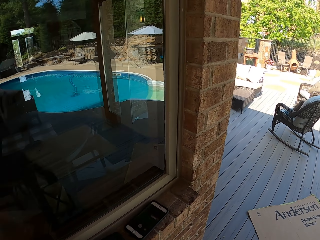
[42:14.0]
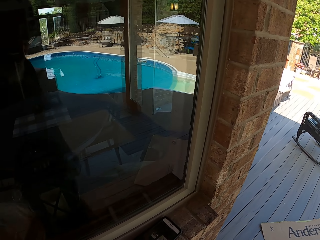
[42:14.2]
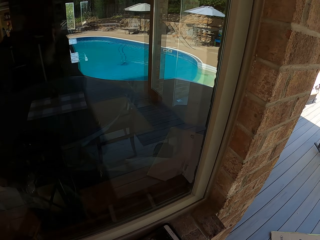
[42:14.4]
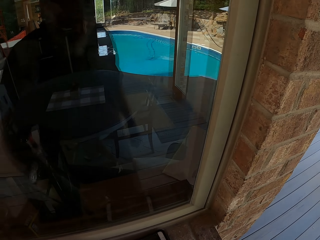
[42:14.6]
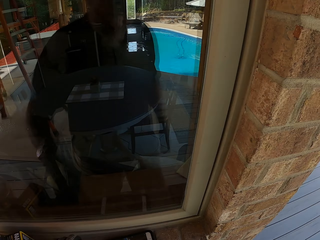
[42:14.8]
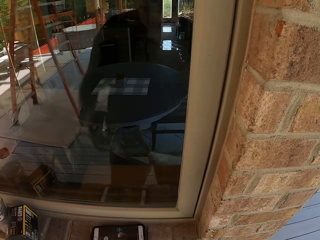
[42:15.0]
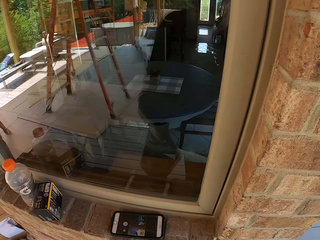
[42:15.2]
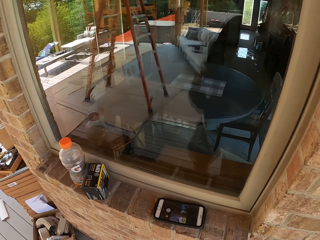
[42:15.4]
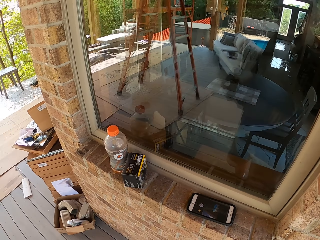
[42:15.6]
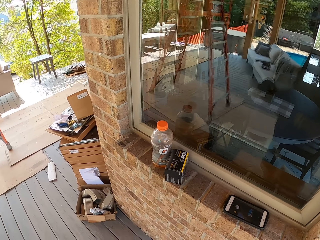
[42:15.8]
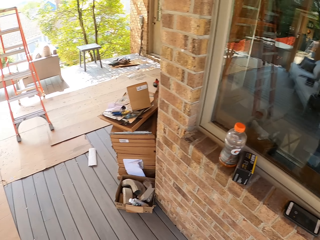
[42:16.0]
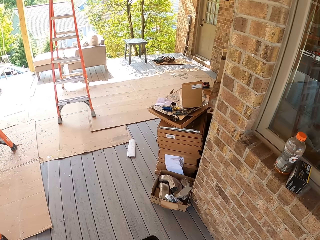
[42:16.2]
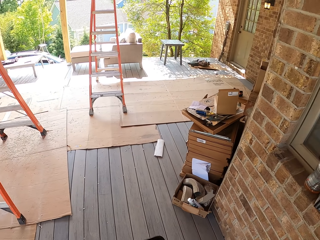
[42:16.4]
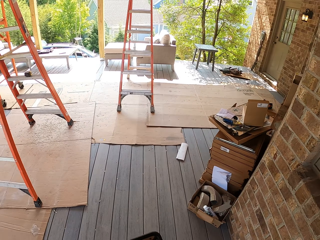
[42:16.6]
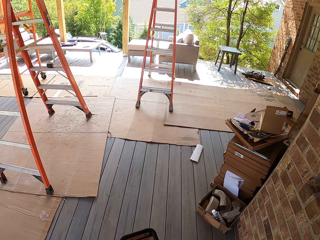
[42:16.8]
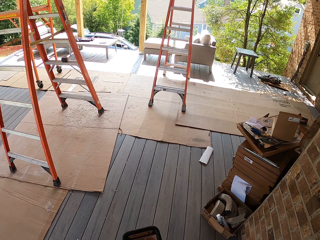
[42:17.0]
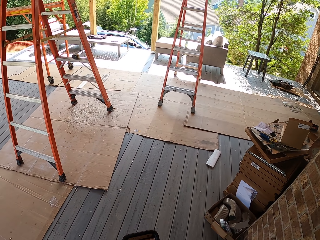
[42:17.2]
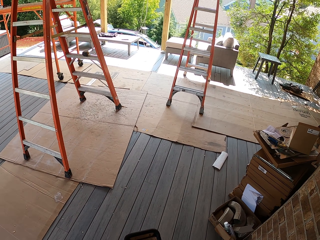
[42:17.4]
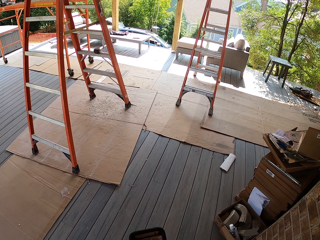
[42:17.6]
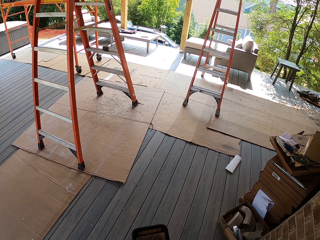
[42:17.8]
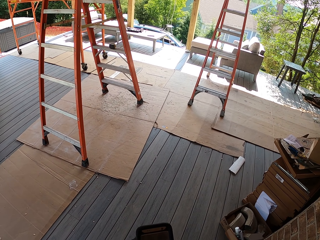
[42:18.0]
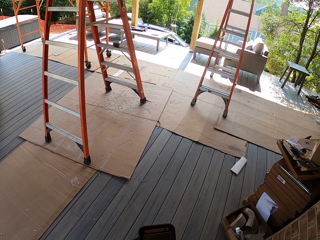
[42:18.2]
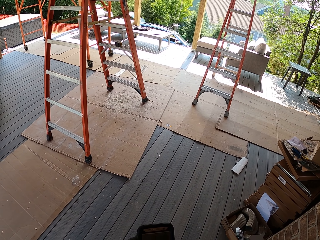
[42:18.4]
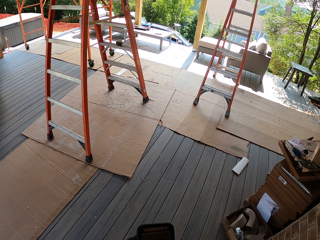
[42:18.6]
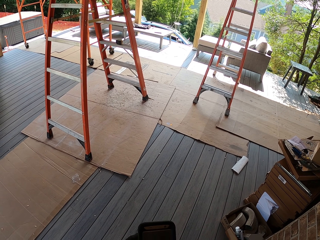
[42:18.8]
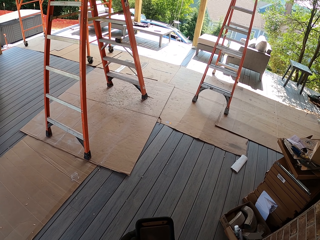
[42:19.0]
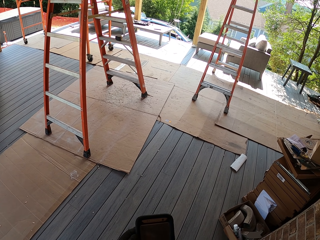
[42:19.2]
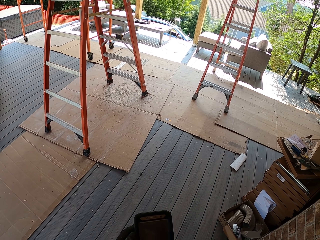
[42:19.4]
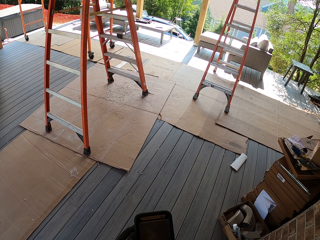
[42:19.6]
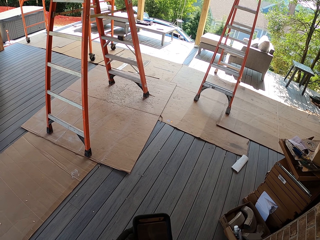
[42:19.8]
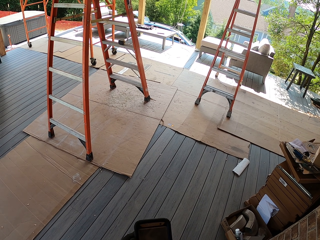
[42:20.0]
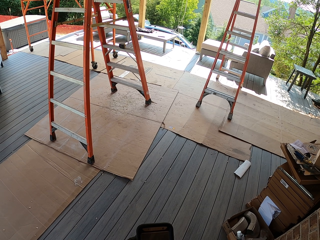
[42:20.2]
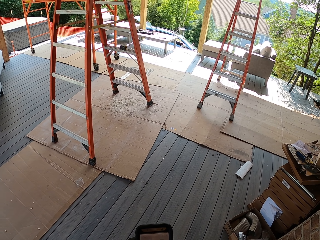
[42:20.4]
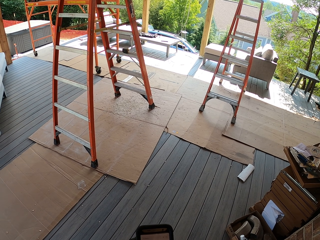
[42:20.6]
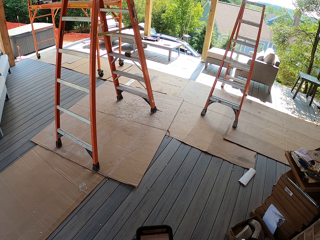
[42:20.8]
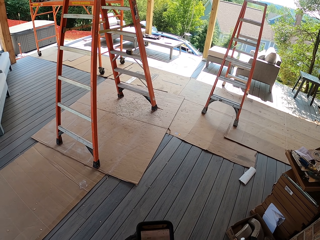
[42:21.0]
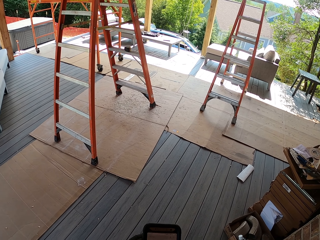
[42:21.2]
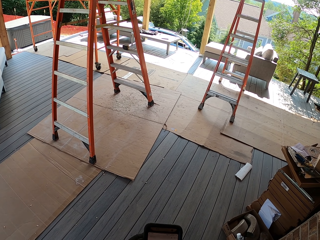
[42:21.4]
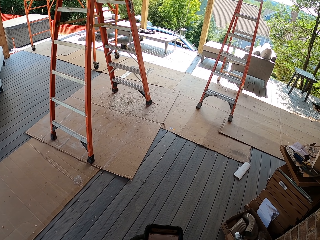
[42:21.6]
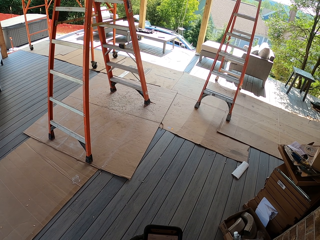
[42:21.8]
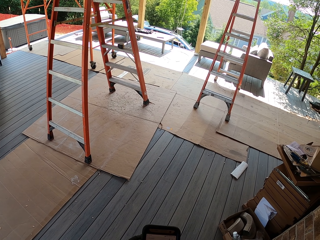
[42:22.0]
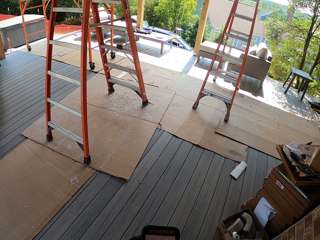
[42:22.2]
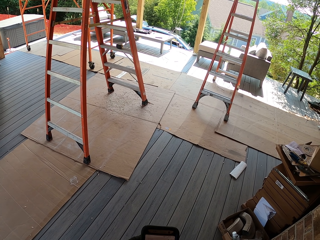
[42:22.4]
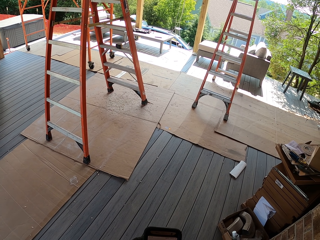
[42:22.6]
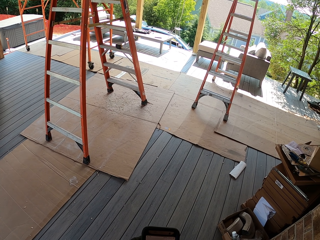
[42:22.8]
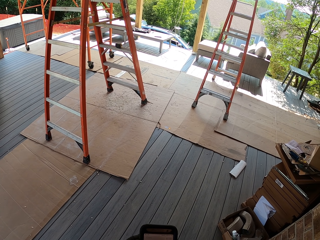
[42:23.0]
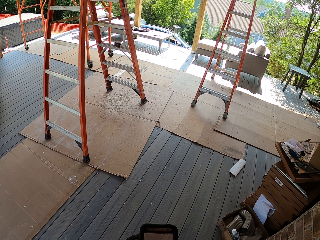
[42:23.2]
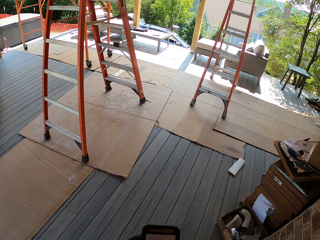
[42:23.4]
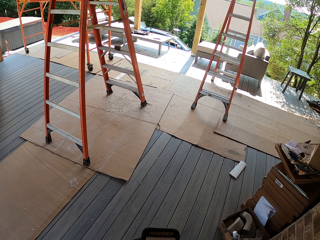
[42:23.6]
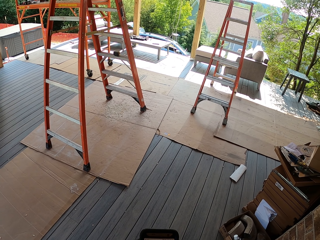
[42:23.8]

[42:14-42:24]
The camera wearer picks up the cellphone. They scroll the cellphone.

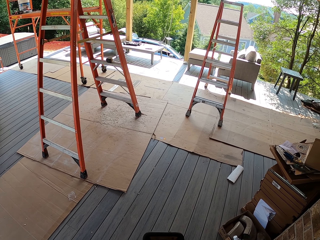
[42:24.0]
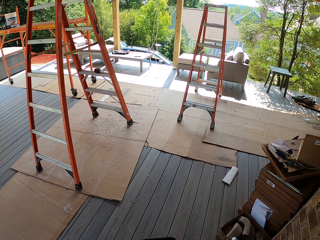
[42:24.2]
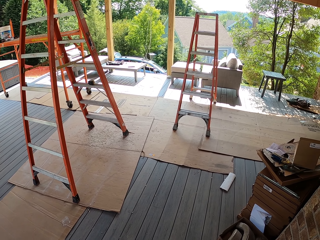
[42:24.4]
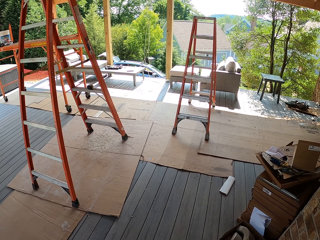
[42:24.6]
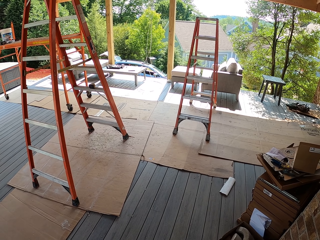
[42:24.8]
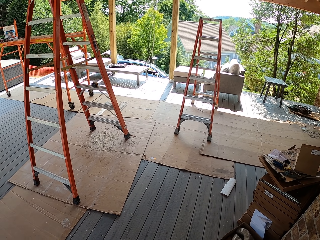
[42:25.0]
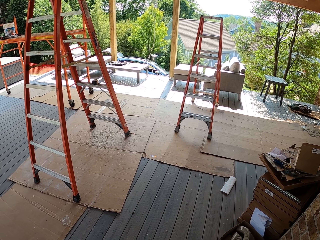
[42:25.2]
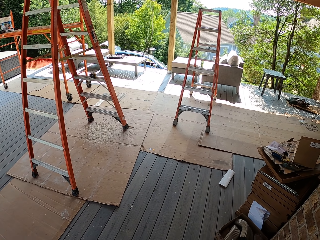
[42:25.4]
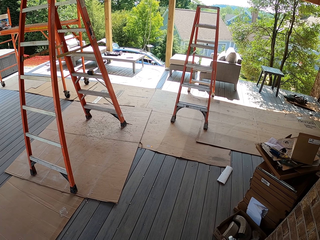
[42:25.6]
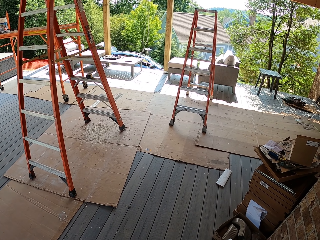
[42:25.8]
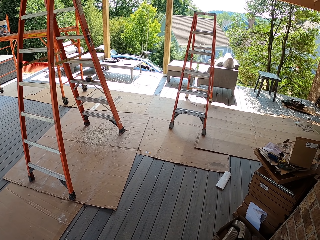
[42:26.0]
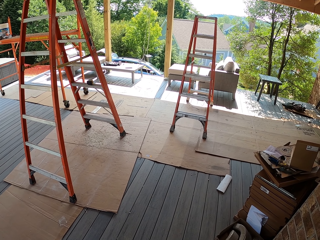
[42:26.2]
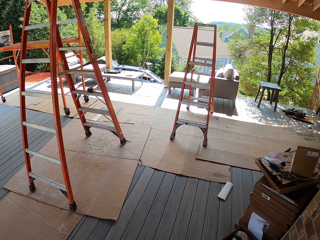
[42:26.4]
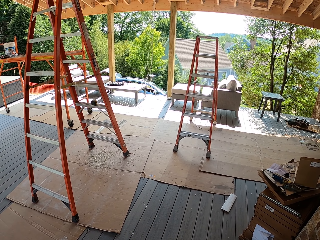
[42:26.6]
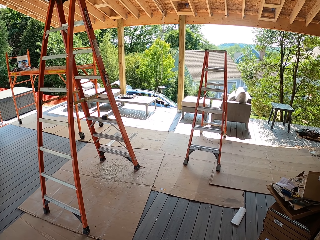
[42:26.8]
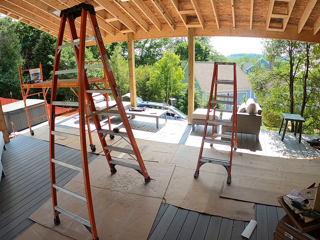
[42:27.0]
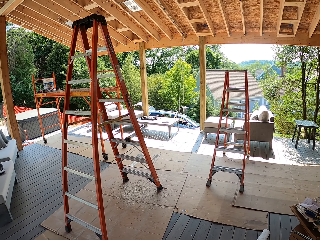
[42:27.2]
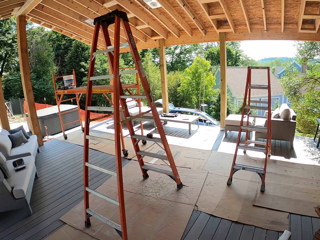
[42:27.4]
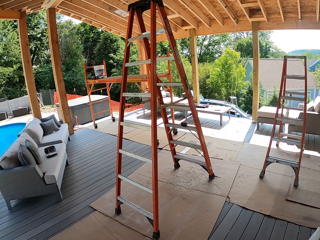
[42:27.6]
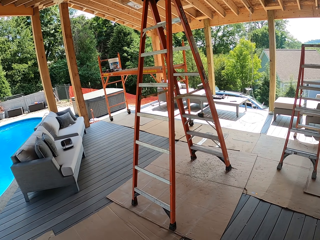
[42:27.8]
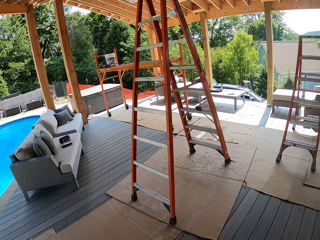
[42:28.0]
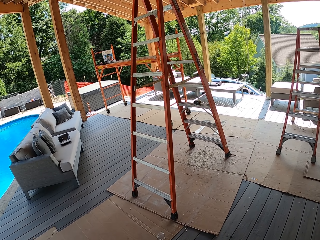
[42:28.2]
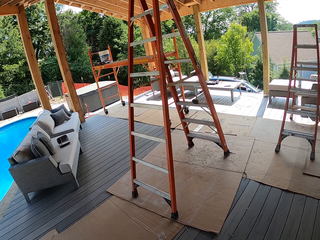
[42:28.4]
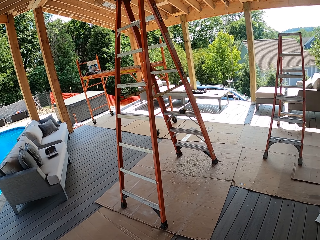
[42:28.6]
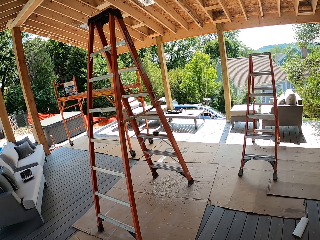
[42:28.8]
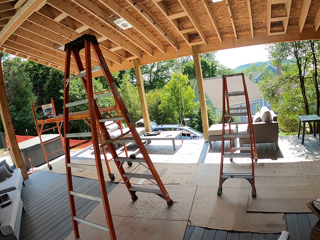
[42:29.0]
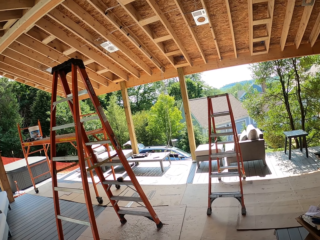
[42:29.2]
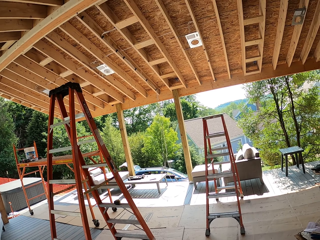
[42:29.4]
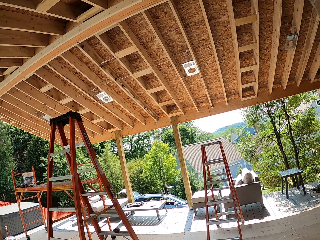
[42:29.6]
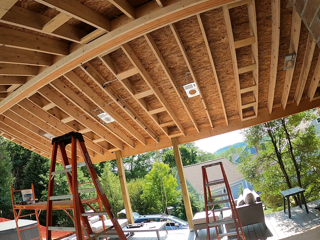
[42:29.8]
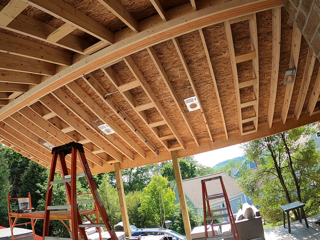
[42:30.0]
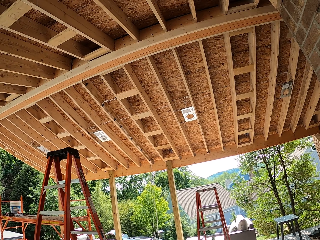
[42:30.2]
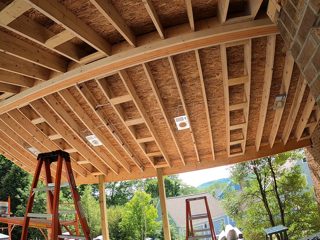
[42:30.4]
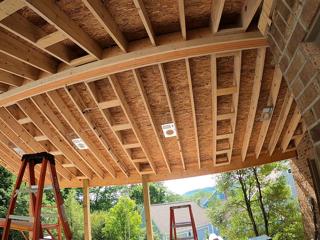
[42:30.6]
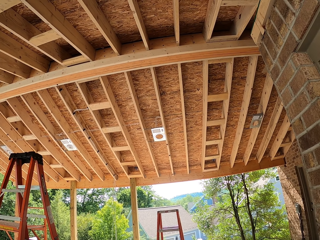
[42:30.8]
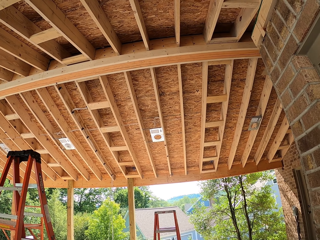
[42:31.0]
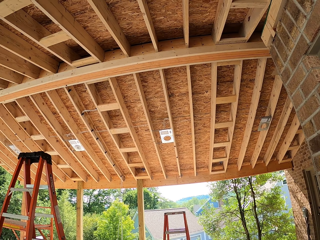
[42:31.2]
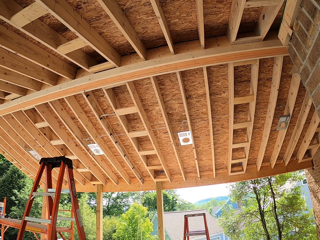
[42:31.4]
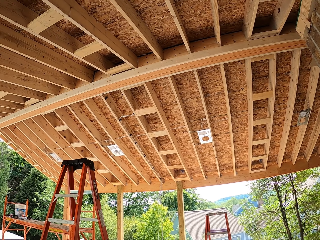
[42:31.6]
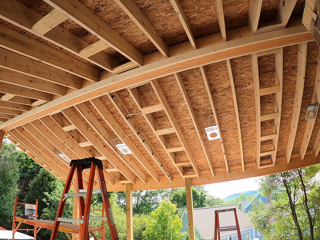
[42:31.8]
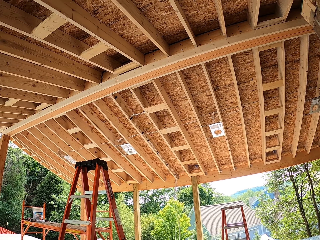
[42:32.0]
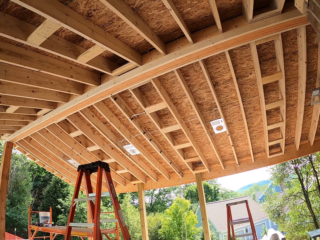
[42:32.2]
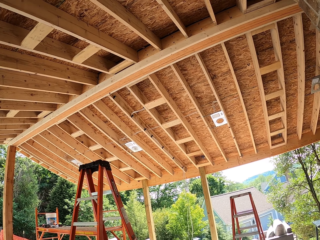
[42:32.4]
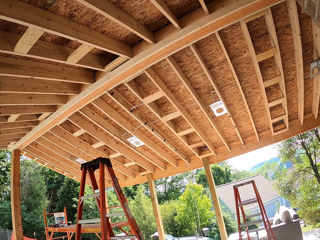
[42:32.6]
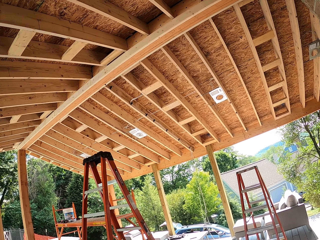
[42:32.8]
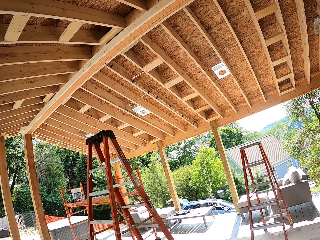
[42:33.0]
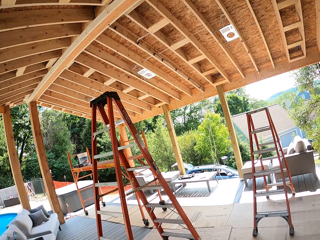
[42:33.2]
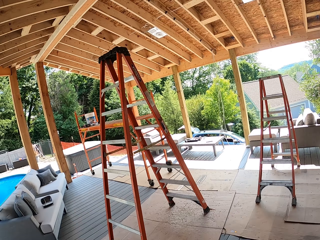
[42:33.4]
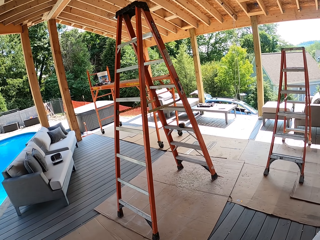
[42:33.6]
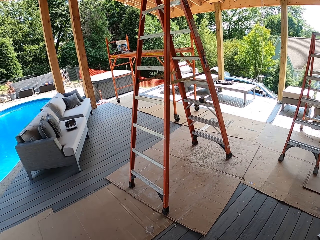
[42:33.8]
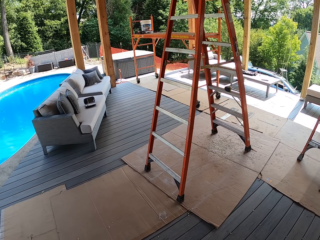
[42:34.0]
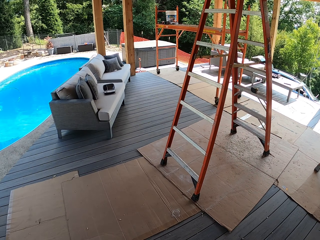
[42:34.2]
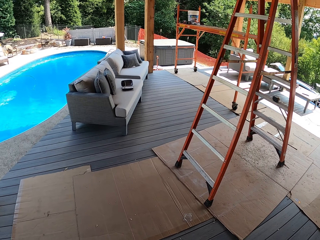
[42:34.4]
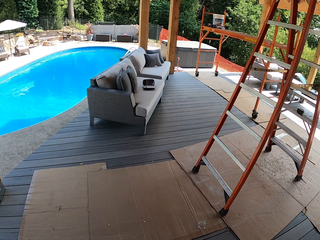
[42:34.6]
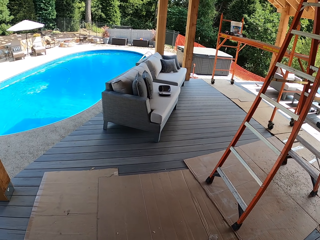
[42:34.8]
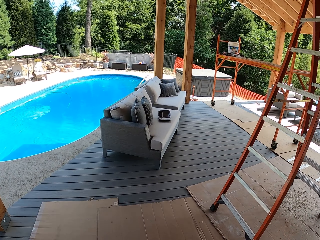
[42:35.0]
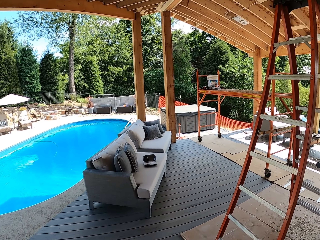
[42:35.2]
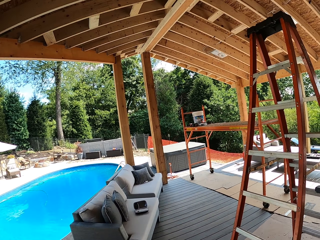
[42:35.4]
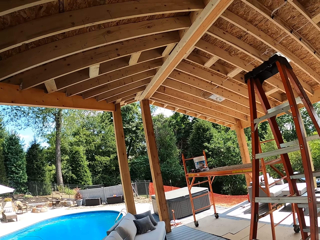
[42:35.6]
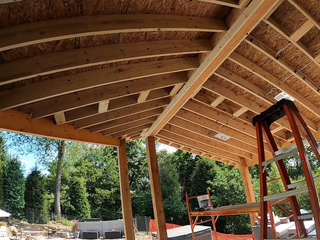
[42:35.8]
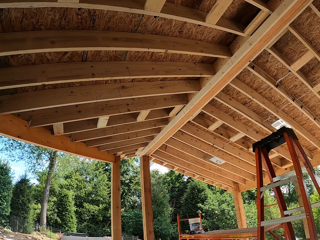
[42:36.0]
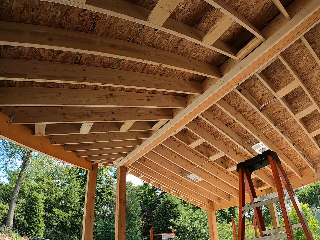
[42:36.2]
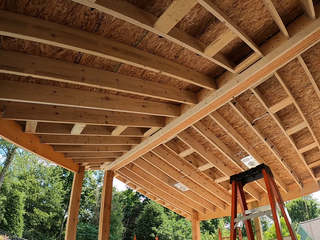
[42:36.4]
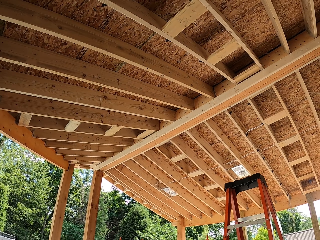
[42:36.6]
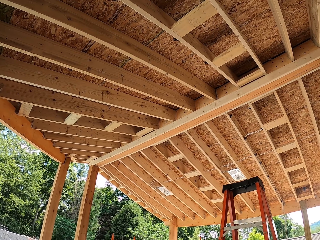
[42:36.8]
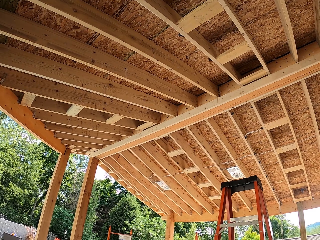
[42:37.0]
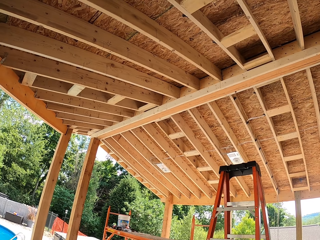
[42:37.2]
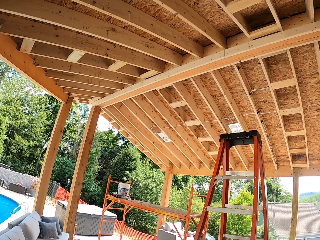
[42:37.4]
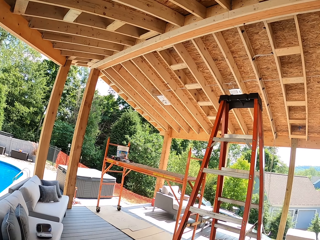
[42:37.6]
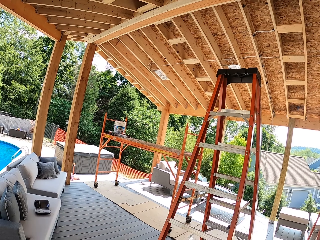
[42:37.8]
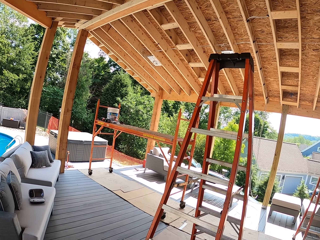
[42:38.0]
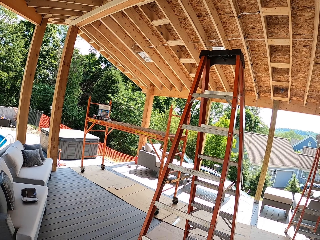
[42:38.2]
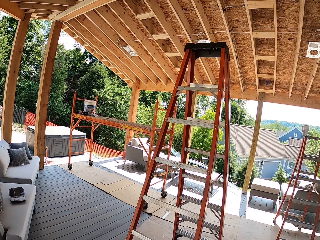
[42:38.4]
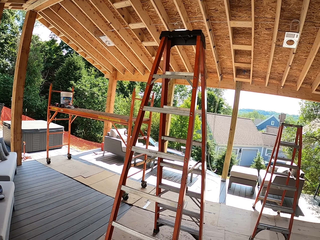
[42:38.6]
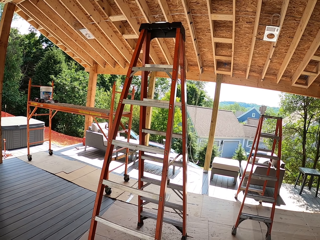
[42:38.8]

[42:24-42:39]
The camera wearer gazes at the ceiling. They look around the compound. They gaze at the ceiling. They walk towards the pool. They gaze at the ceiling.
